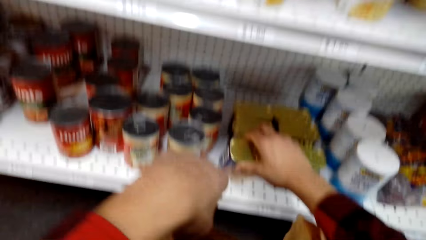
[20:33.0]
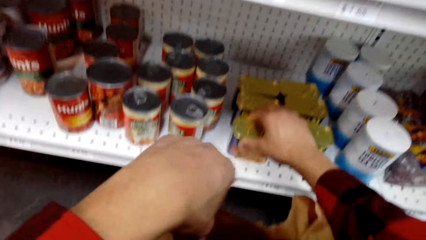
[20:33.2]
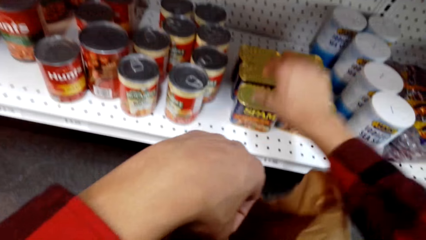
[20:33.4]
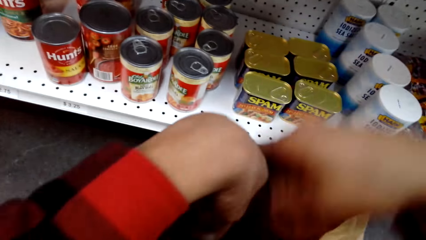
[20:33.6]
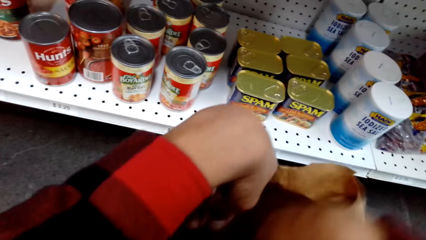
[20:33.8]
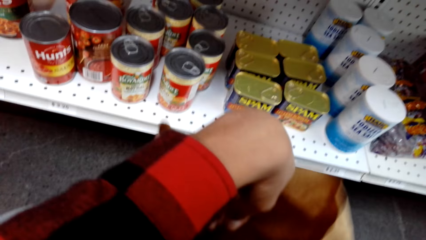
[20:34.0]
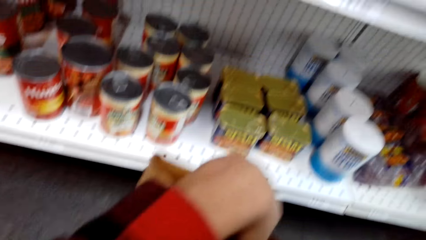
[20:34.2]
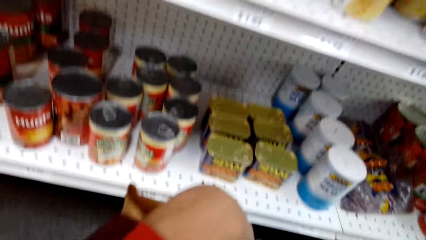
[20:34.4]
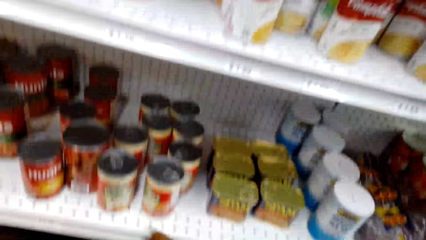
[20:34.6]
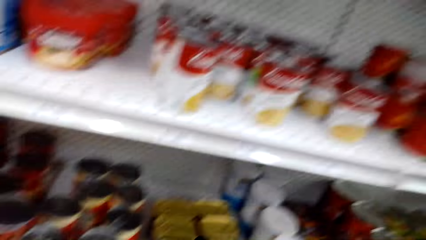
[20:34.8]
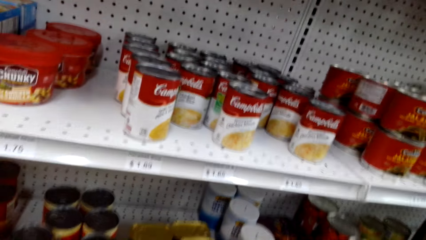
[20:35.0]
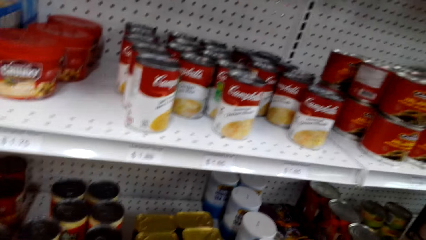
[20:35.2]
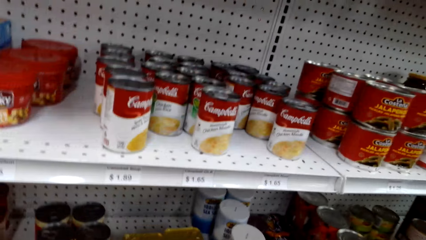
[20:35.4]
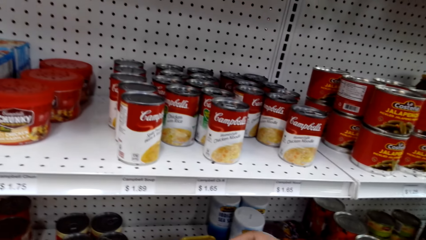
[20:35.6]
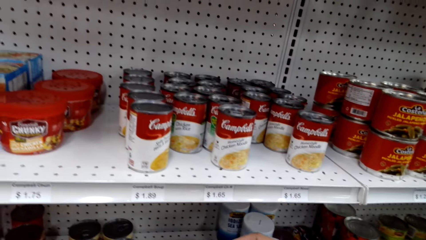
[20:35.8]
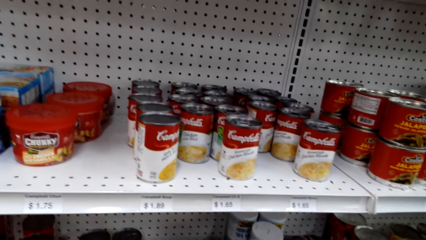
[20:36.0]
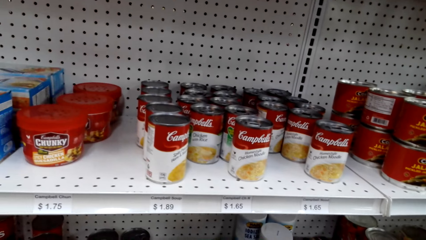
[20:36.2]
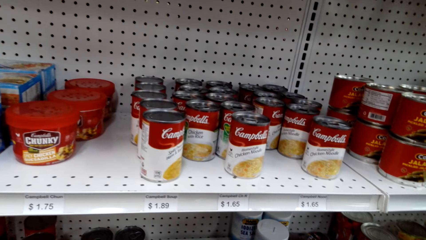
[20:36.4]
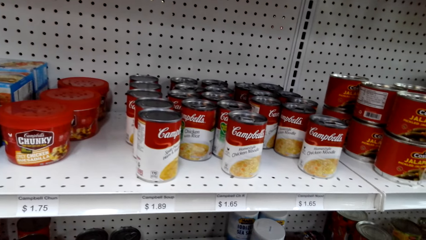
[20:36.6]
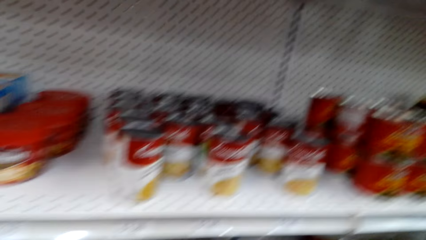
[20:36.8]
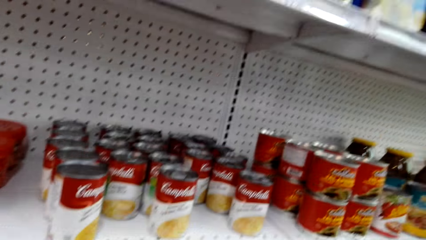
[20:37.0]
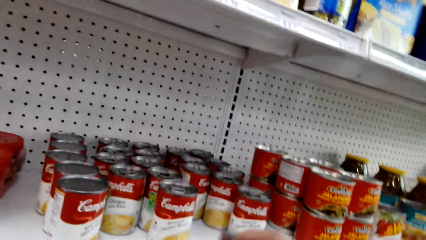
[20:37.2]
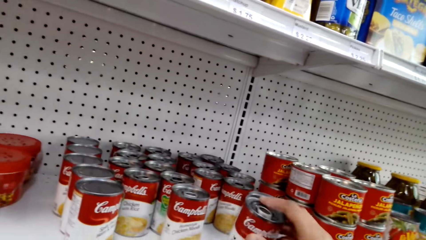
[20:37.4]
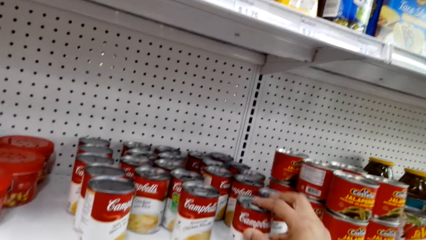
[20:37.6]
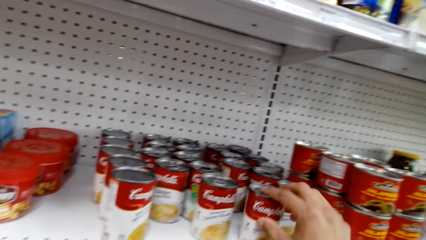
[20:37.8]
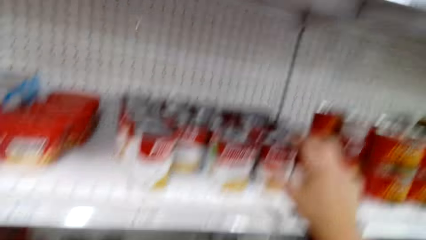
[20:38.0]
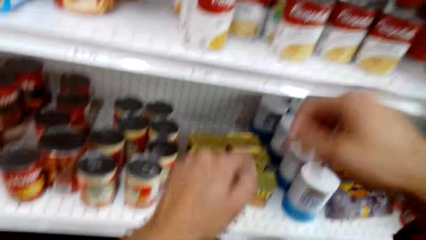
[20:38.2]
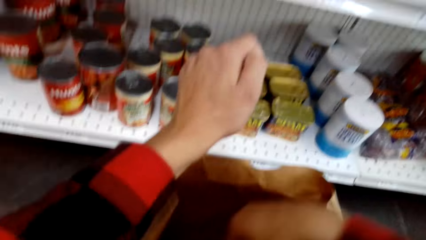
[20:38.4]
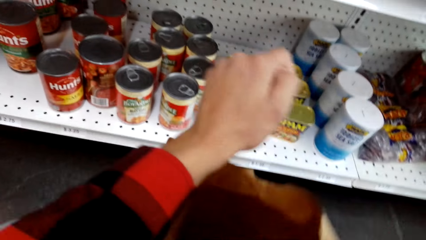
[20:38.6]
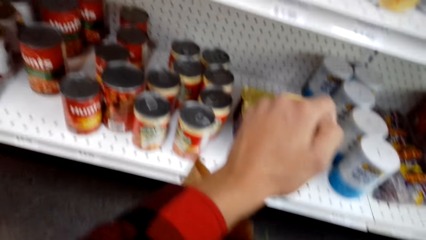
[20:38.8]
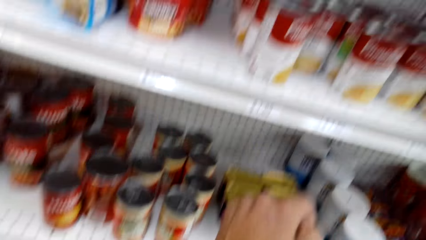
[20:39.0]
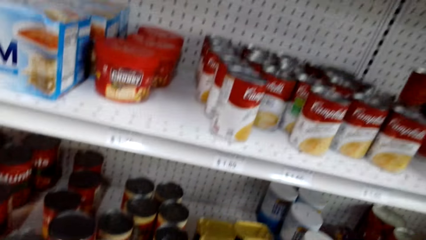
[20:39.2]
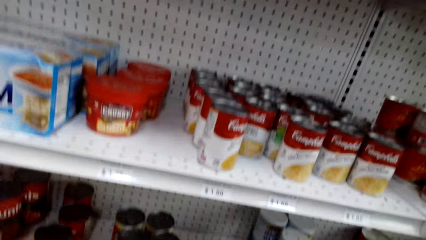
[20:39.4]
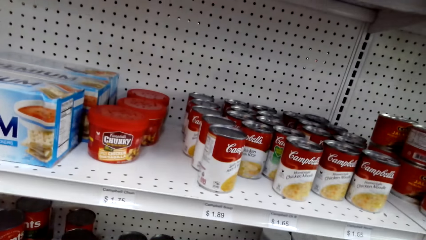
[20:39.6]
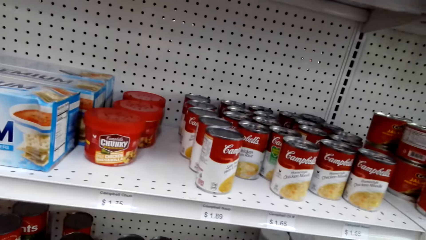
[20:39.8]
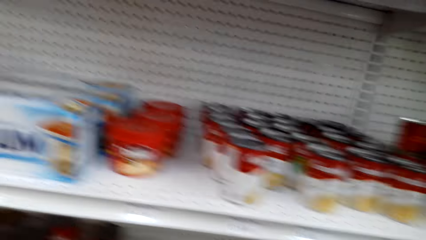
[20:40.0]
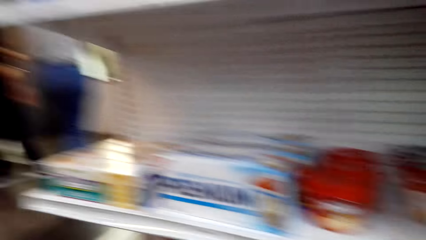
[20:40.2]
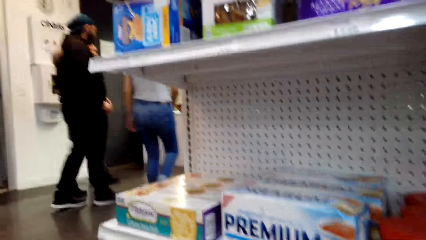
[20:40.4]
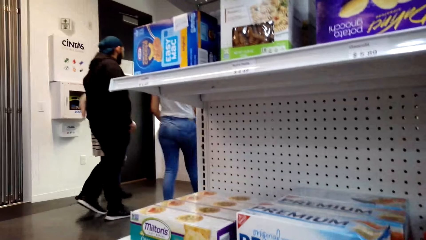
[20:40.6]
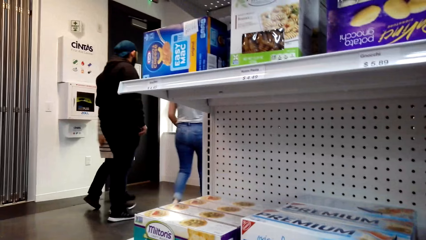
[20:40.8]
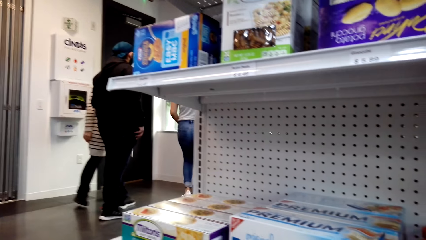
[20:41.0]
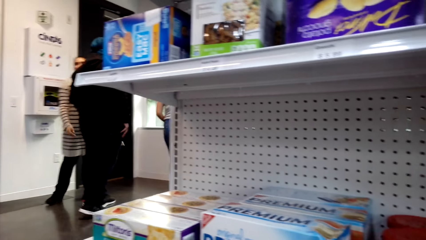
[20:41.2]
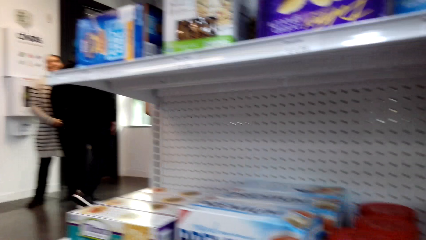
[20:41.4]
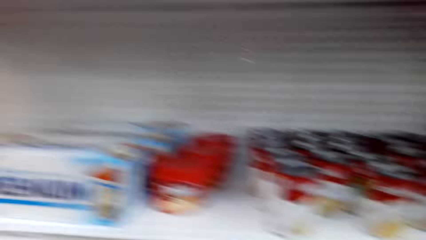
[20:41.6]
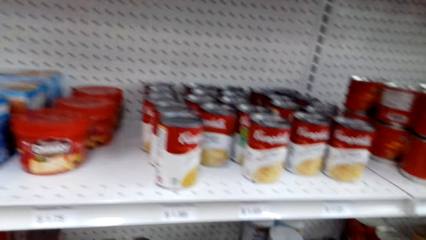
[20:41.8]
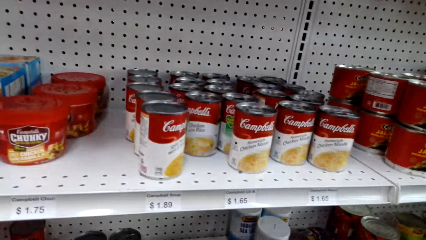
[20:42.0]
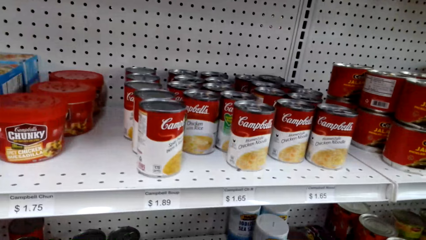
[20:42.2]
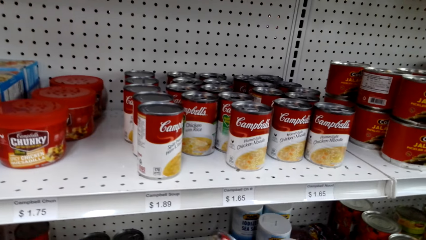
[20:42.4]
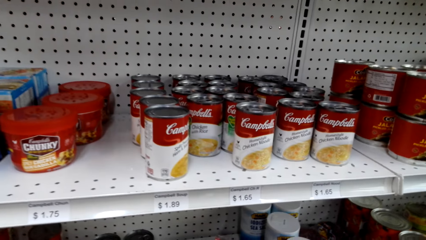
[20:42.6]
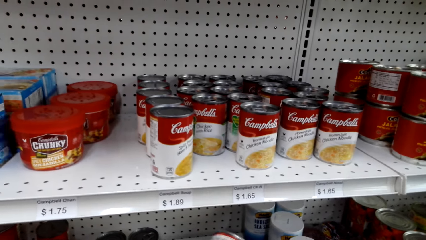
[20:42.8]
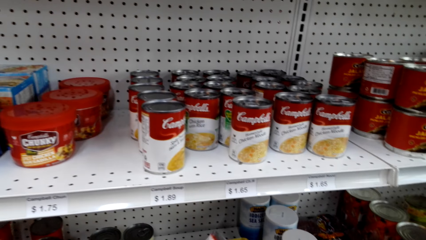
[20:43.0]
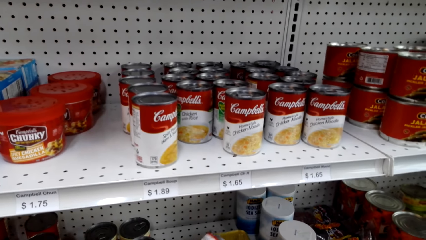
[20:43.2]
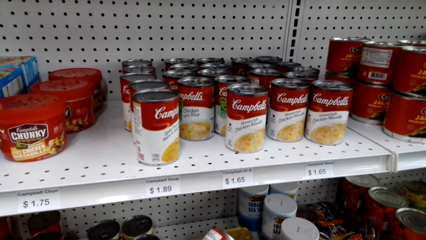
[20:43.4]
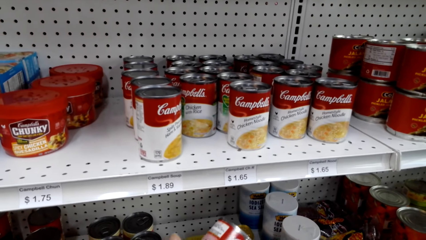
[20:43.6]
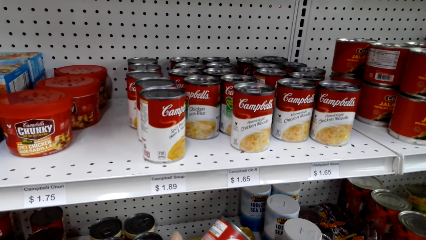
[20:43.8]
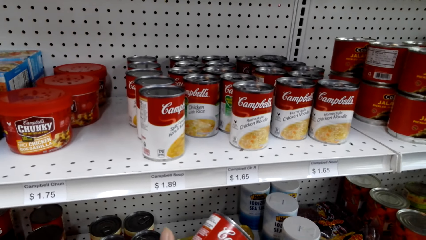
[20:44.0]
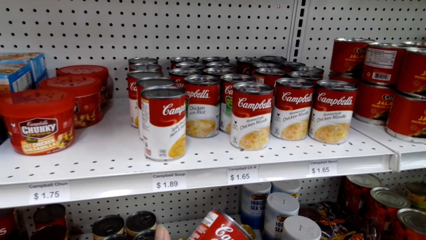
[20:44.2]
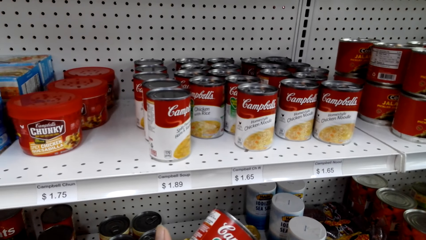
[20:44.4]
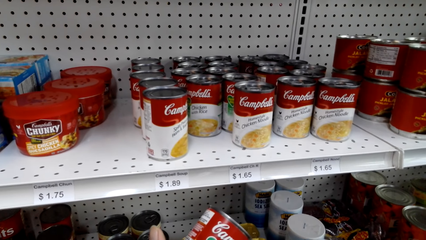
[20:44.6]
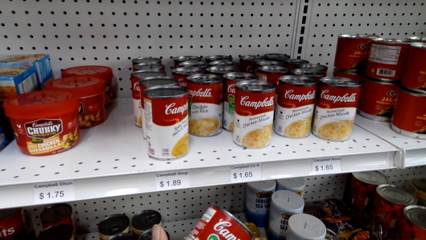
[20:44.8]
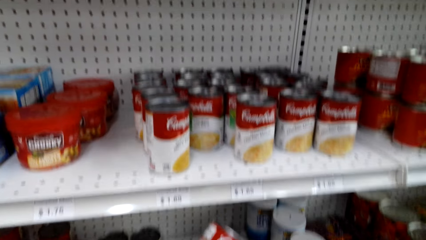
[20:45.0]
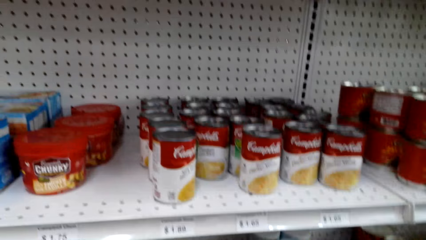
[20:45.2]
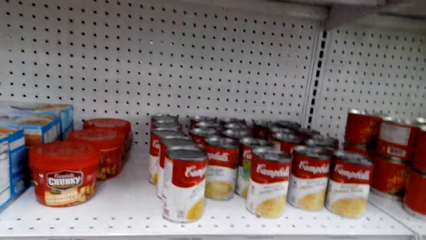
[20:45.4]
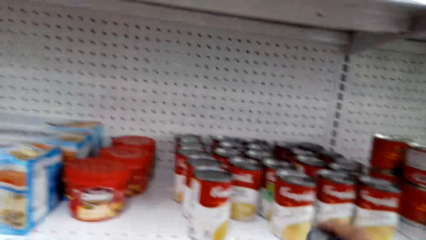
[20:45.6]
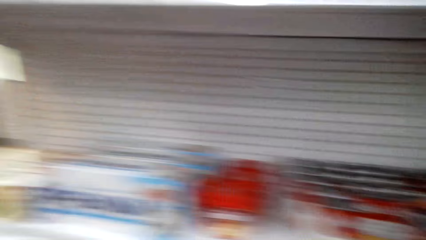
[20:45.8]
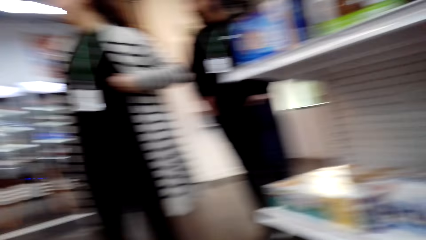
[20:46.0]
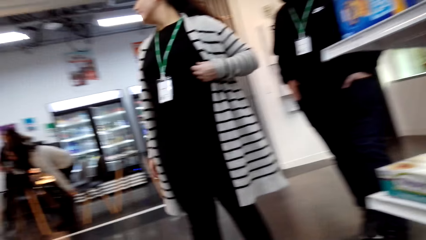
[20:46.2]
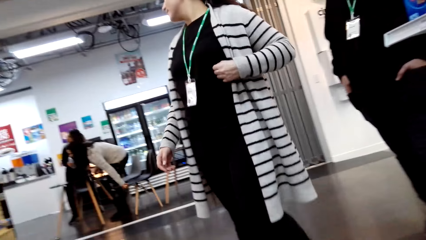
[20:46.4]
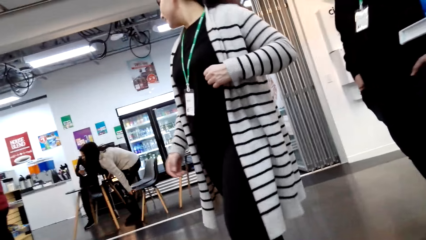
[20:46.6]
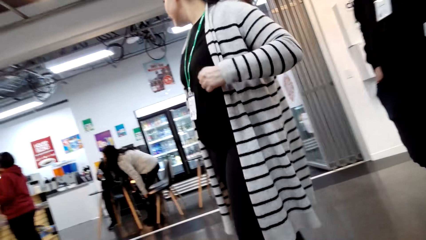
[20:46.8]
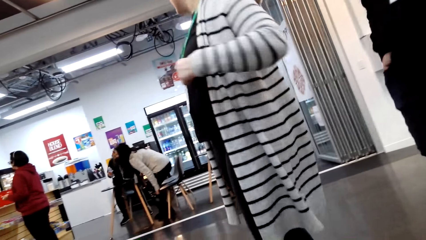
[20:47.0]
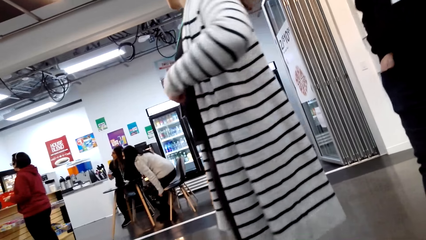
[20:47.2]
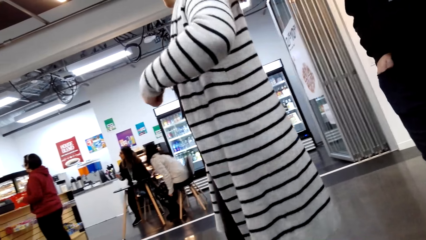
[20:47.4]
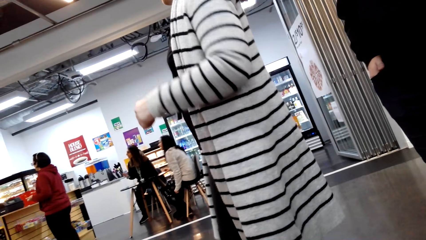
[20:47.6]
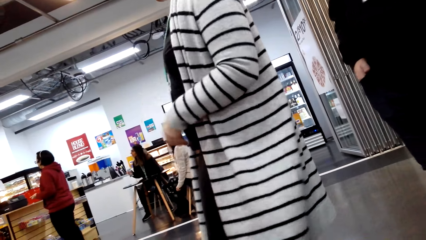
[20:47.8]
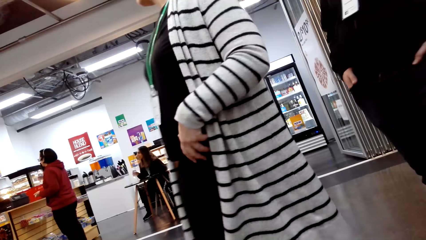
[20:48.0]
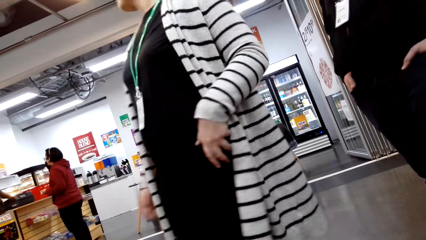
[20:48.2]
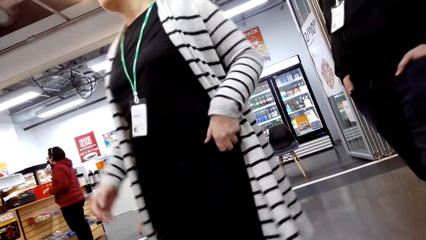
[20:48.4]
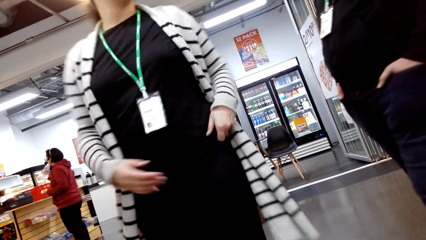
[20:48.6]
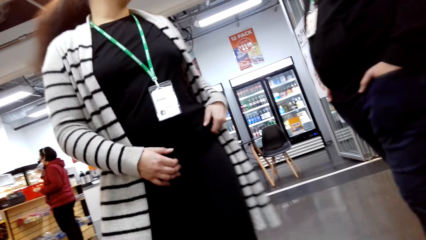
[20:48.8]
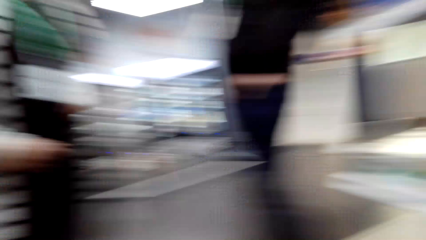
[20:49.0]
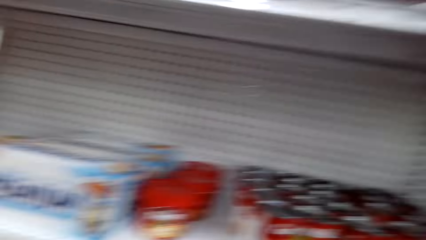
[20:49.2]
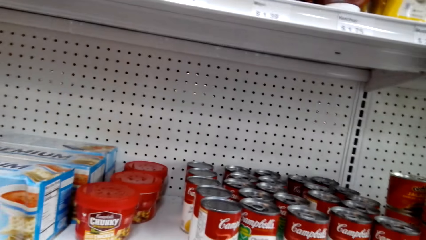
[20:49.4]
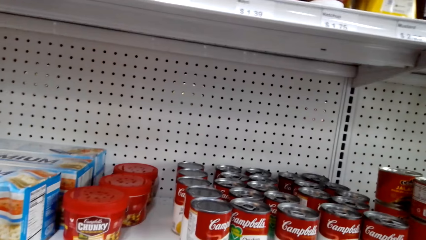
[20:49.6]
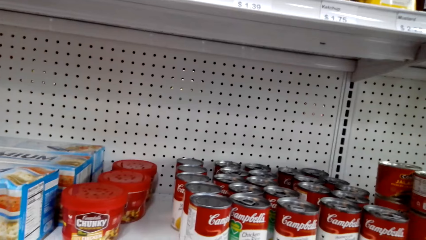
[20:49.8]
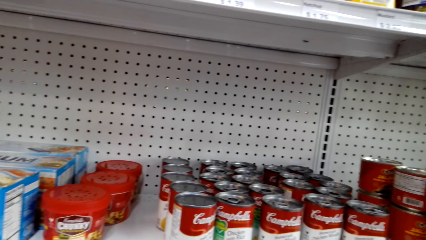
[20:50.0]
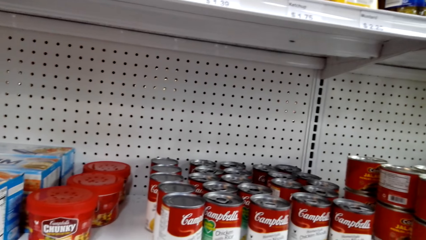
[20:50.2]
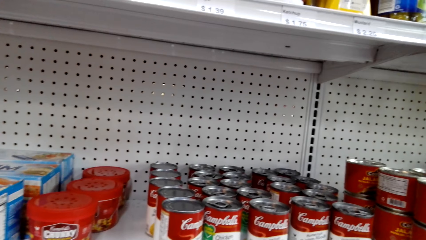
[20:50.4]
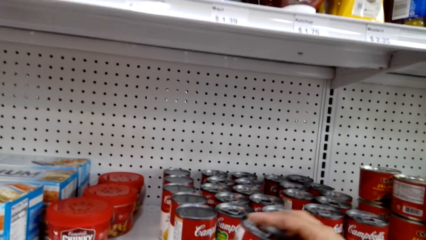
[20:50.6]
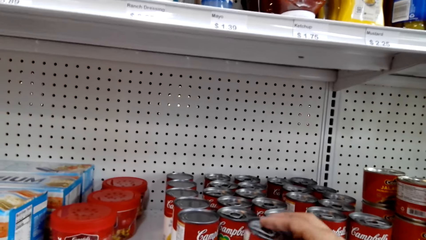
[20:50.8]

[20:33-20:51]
The camera wearer drops something. They place the spam on the shelf. They pick up Campbell noodle. They place the Campbell noodle on the shelf. They pick up Campbell noodle. They look around. They stare at the Campbell soup. They turn around. A lady walks in the supermarket. The camera wearer places the Campbell soup on the shelf.
